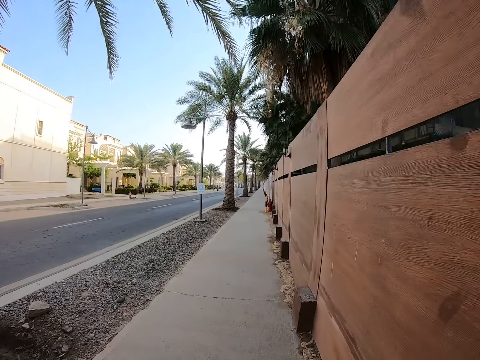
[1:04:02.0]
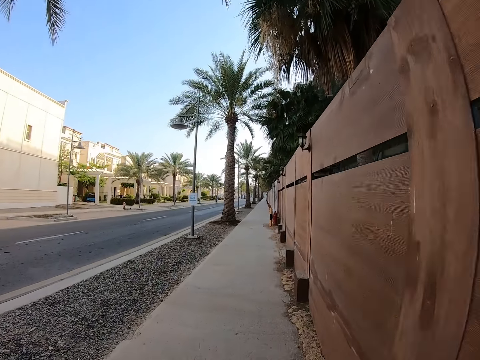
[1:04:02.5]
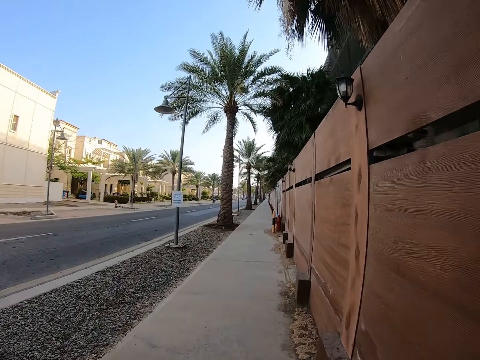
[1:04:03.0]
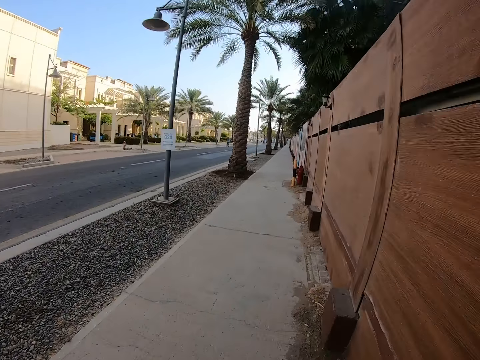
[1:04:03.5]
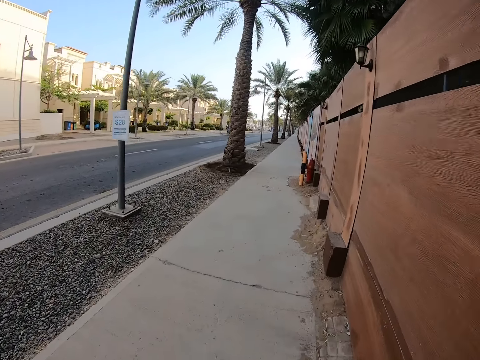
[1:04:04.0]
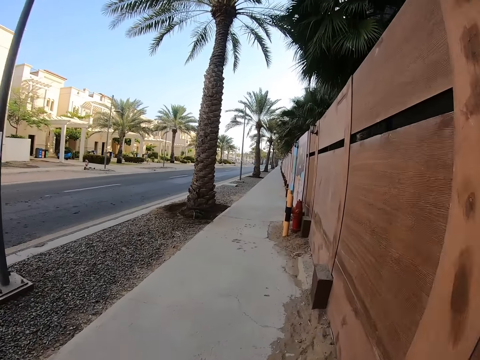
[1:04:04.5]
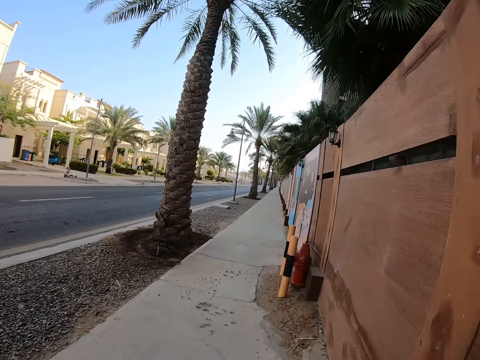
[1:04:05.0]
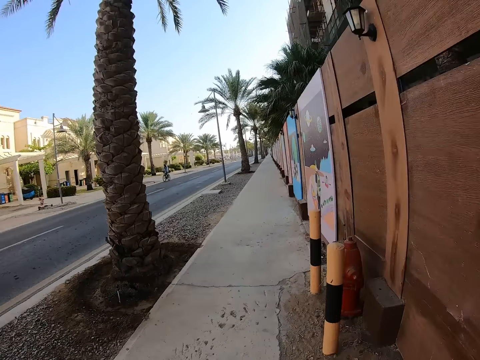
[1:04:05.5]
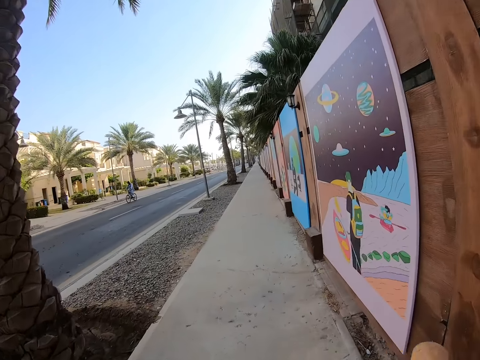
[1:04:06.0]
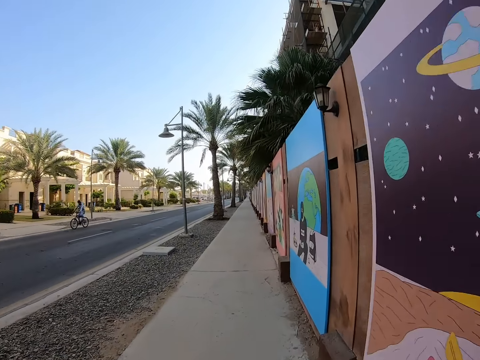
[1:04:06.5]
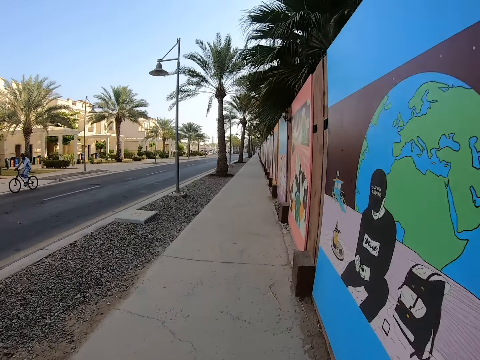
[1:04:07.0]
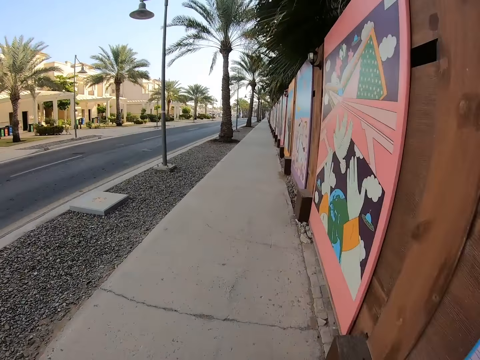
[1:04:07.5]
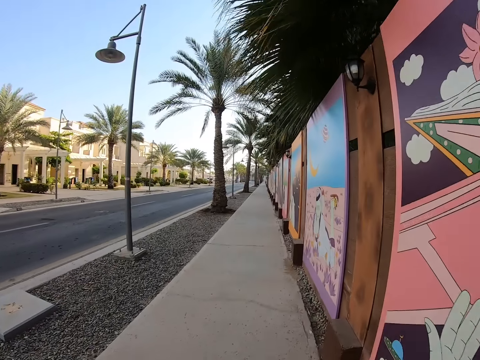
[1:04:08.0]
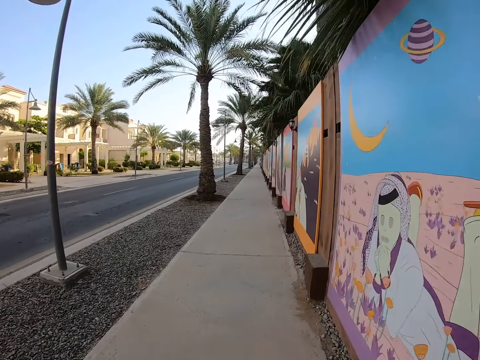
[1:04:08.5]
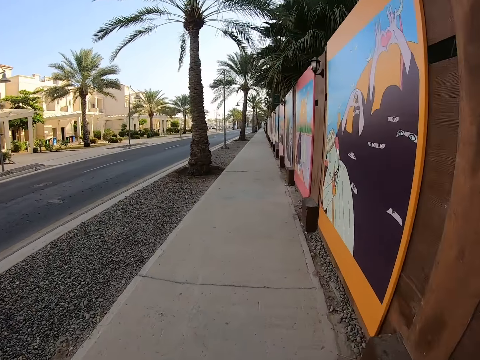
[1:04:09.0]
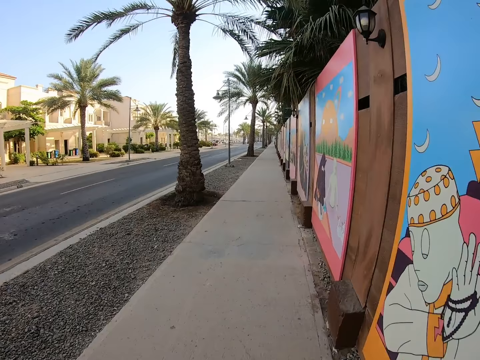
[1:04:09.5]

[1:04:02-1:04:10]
The camera wearer runs on the pavement.

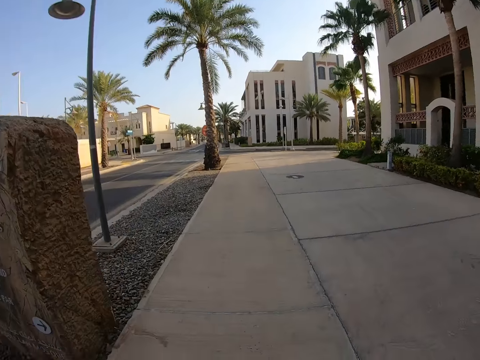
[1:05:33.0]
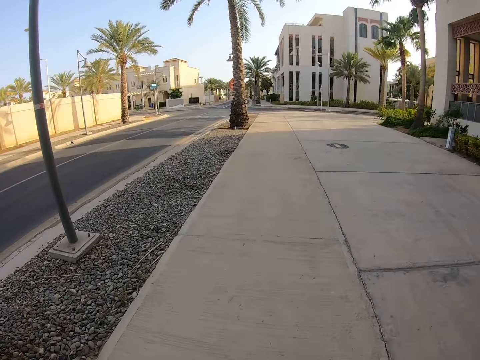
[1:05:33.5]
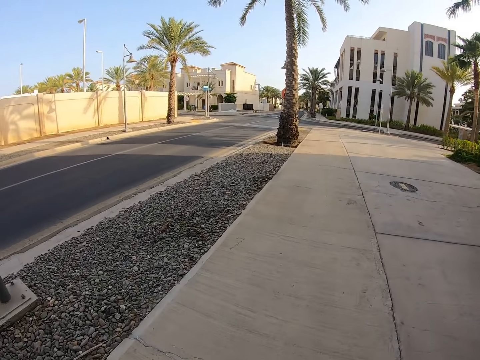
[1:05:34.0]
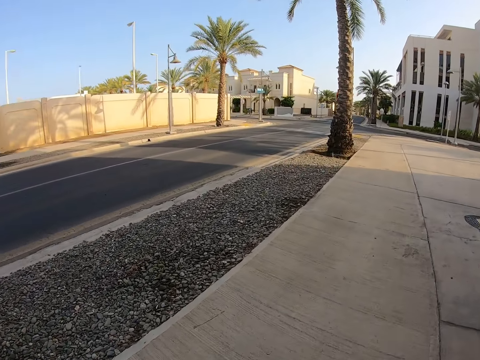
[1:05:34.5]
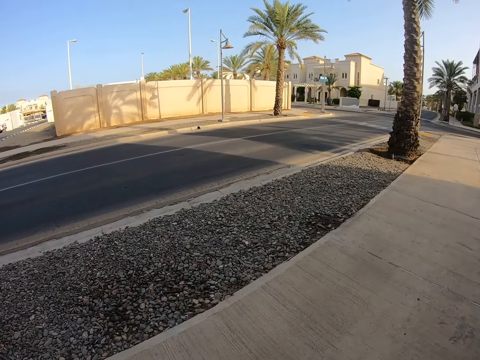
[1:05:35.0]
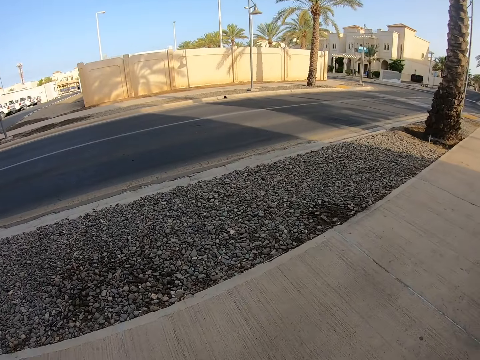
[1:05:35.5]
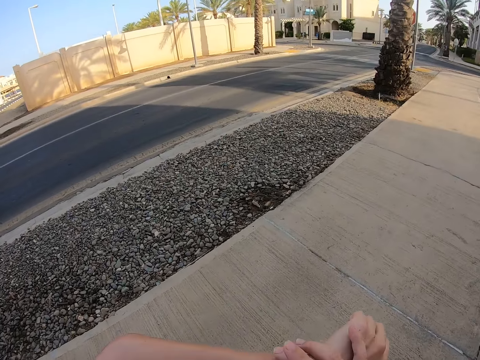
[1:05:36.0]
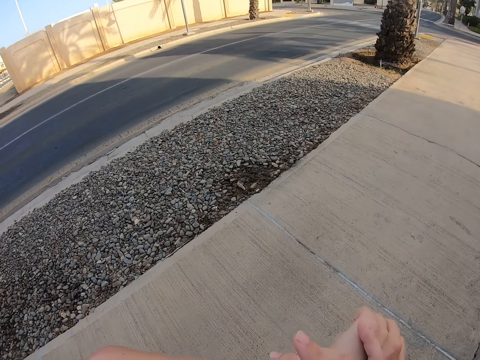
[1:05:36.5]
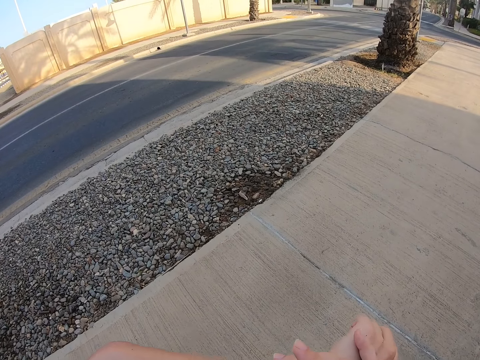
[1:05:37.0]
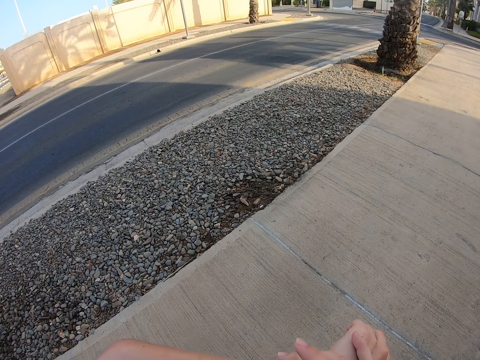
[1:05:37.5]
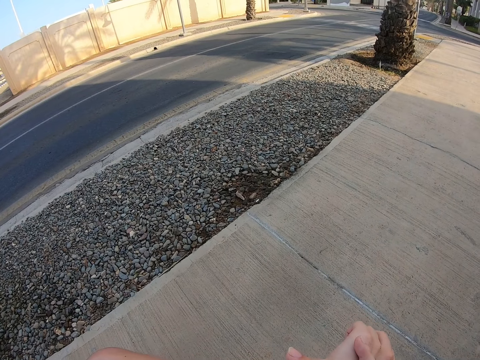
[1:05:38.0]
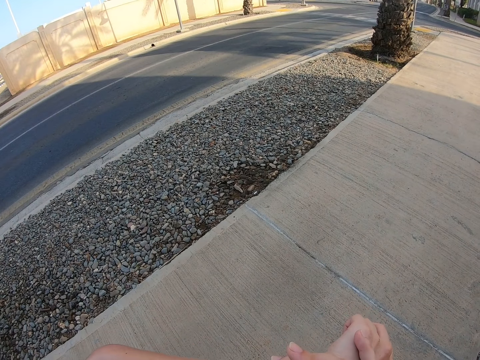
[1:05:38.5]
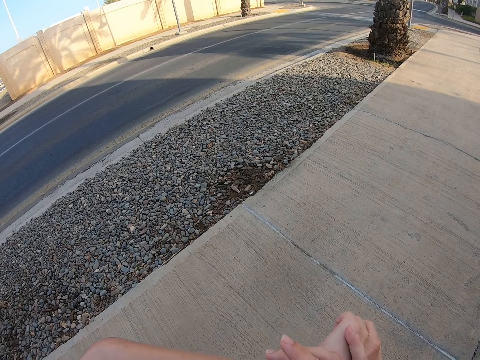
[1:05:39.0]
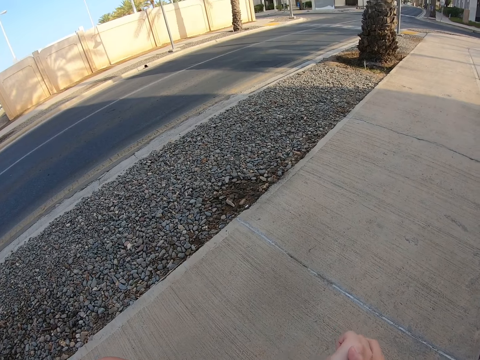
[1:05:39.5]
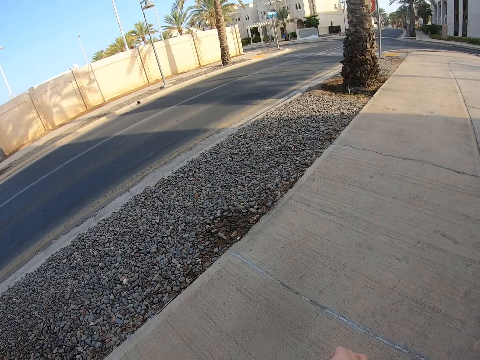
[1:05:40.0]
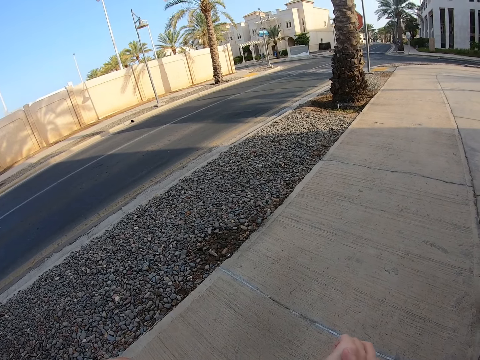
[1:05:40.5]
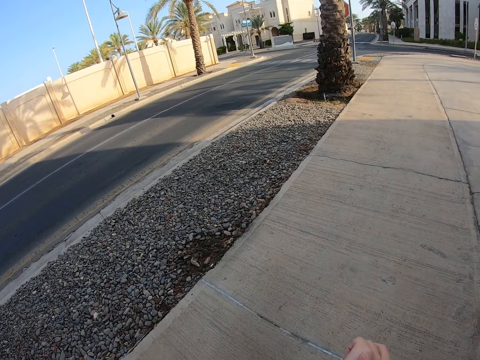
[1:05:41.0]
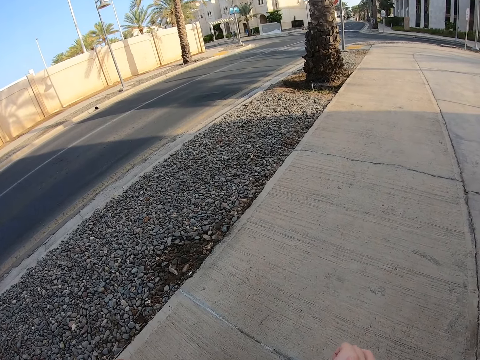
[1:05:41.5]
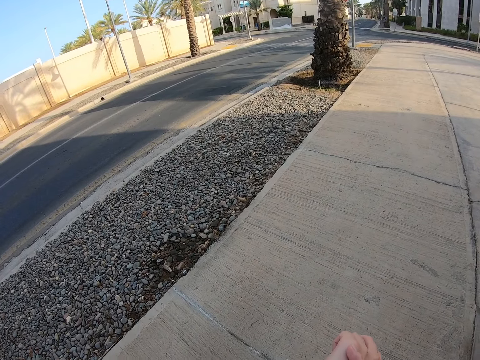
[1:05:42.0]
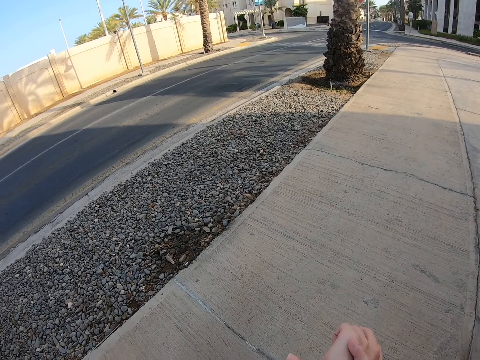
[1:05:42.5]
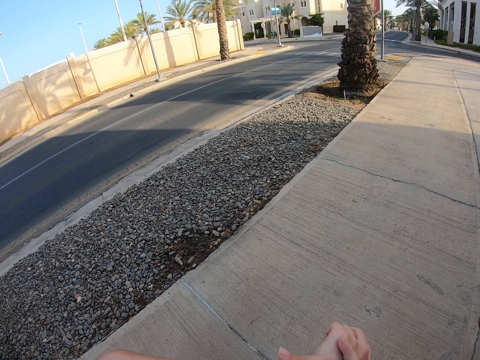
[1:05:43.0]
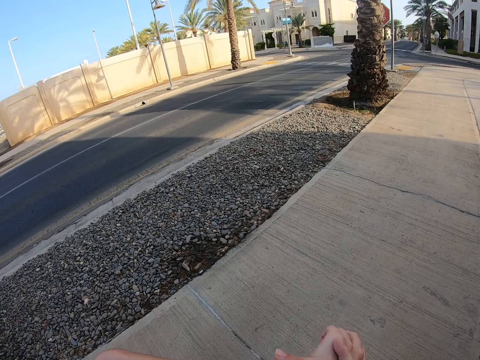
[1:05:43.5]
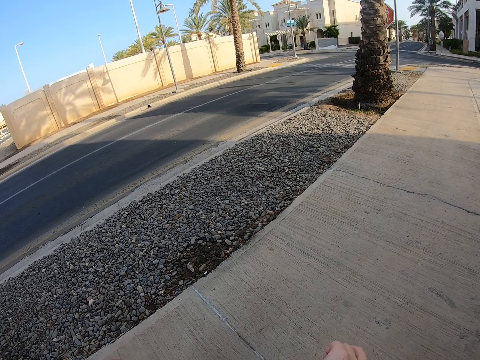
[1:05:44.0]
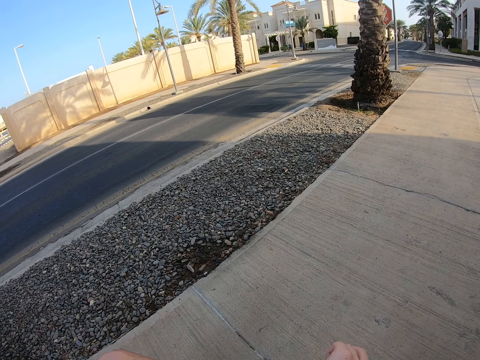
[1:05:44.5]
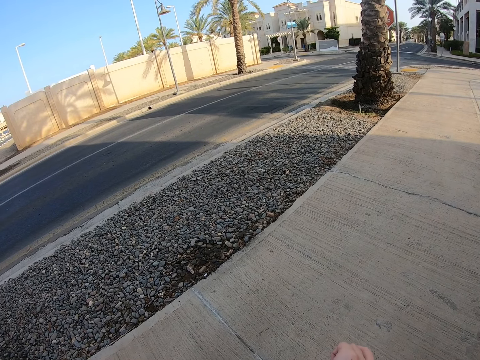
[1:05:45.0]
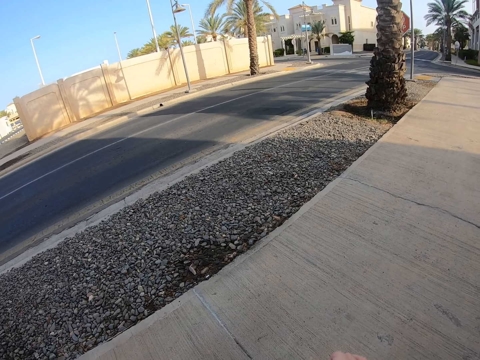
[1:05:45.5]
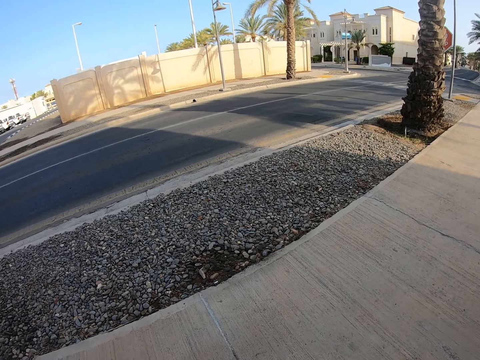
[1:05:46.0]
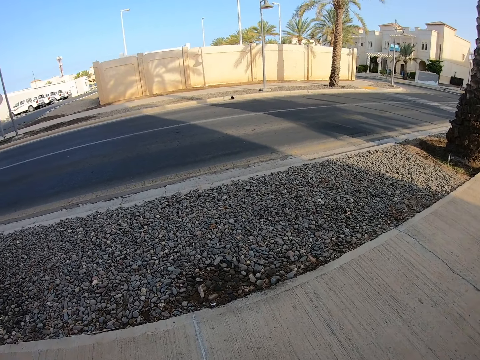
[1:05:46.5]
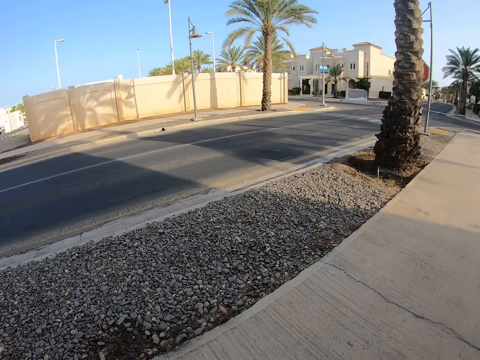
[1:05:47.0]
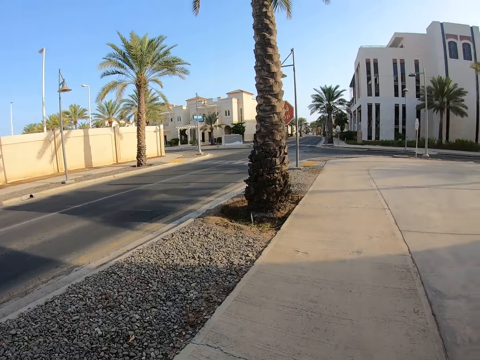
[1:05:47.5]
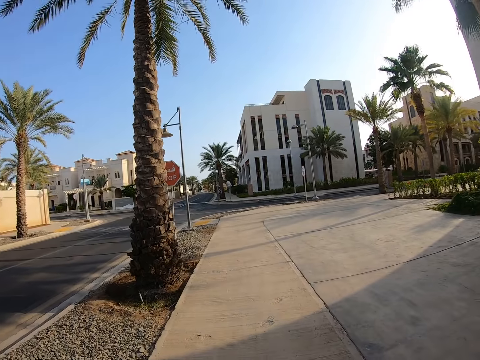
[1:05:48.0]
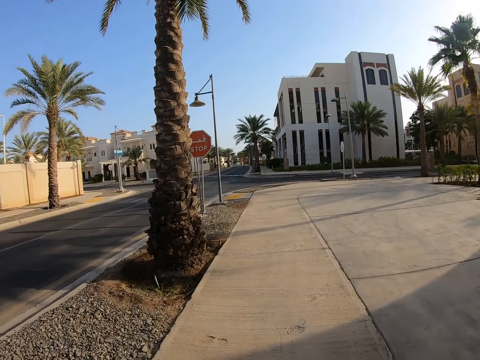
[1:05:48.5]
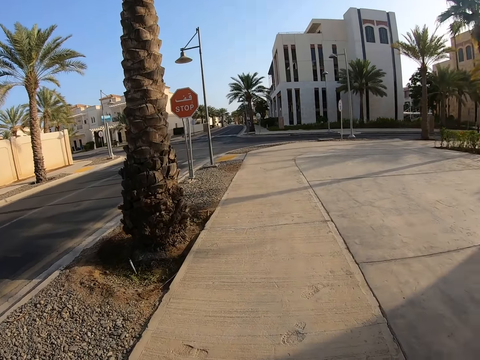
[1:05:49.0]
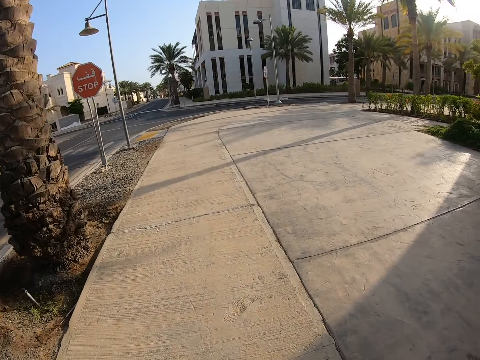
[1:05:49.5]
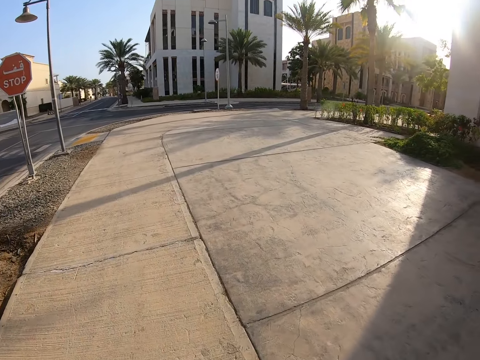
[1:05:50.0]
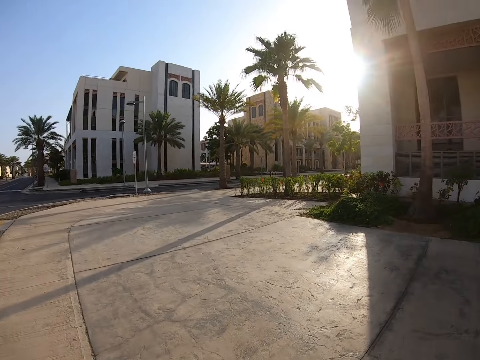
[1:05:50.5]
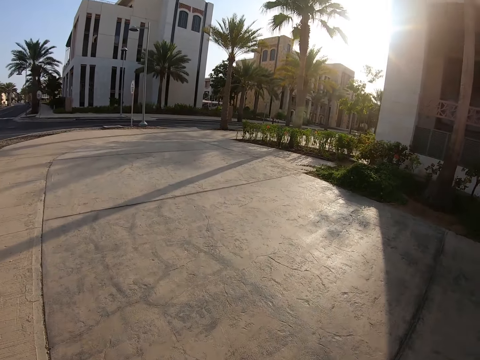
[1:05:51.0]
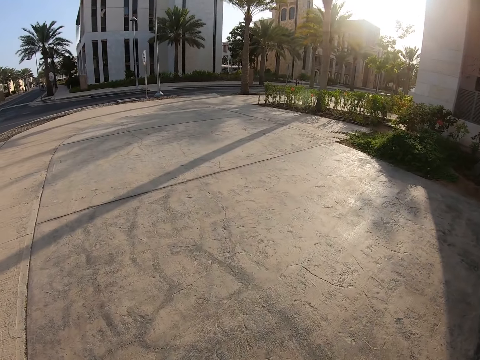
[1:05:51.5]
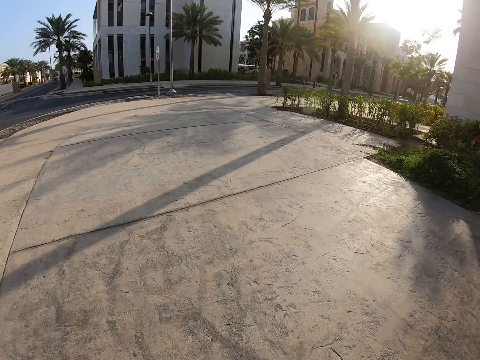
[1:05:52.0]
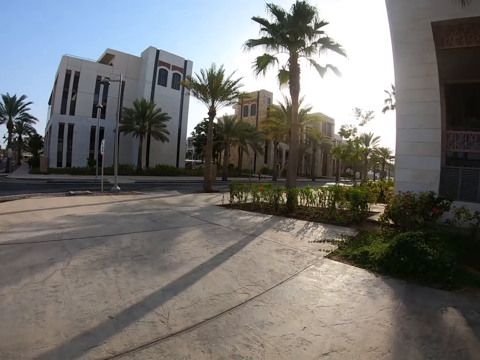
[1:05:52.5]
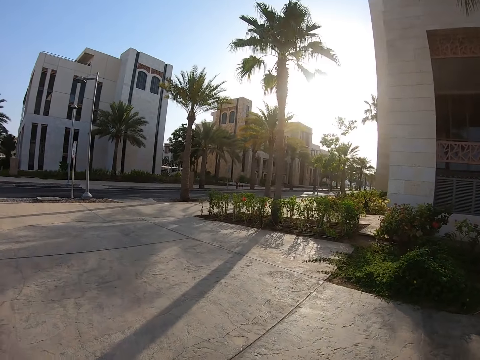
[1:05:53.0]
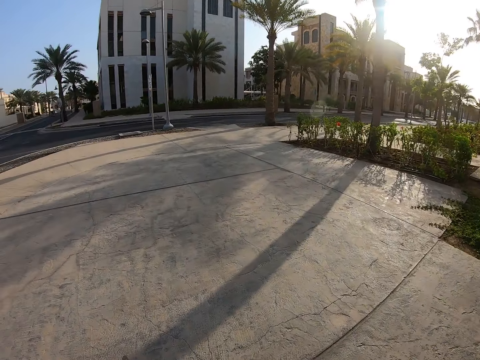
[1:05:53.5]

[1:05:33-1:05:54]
The camera wearer stops jogging on the pavement. They look at the wrist watch. They move an arm. They adjust the wrist watch. They walk forward on the pavement.
